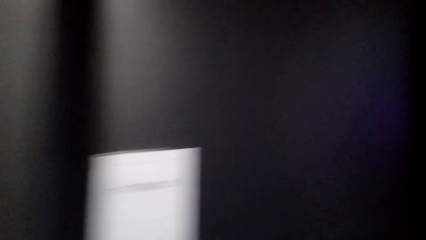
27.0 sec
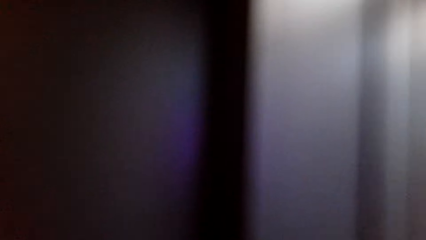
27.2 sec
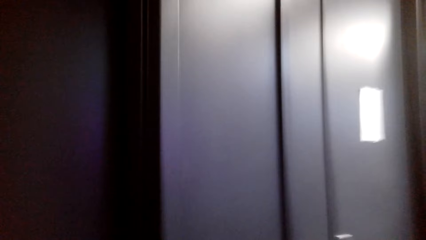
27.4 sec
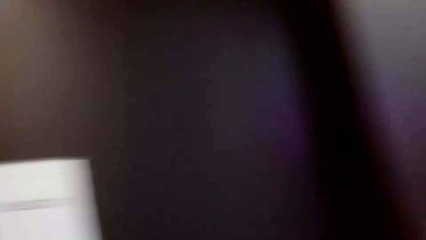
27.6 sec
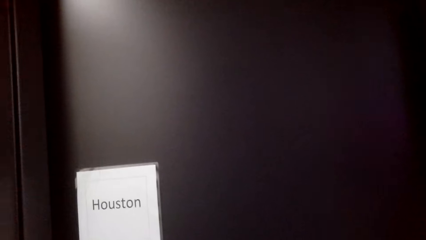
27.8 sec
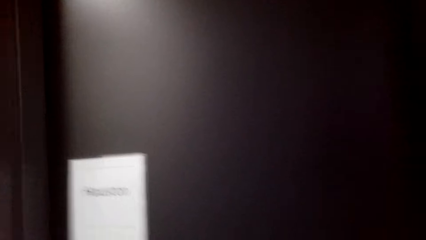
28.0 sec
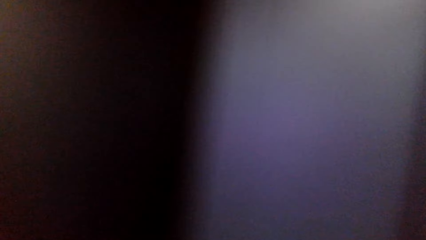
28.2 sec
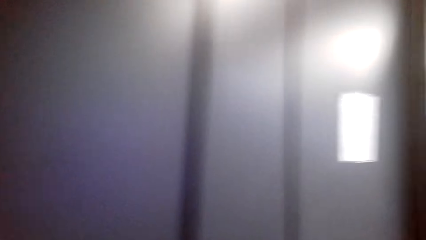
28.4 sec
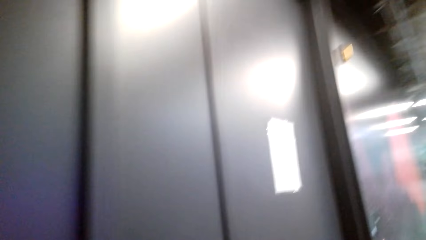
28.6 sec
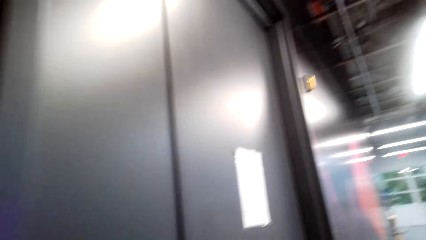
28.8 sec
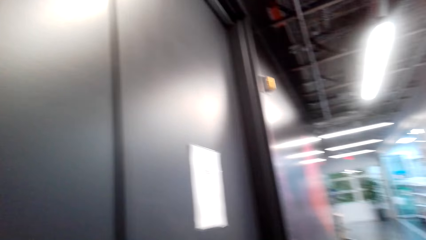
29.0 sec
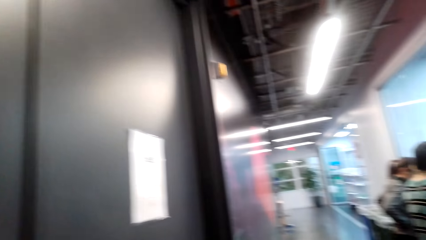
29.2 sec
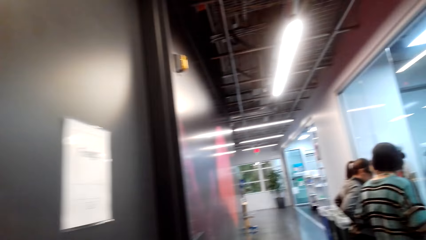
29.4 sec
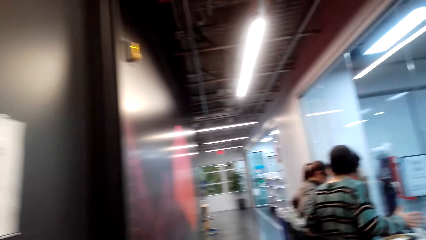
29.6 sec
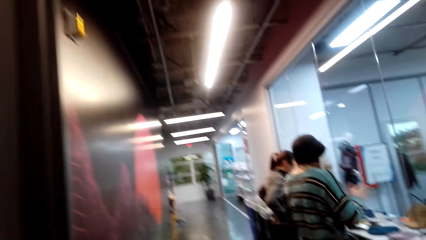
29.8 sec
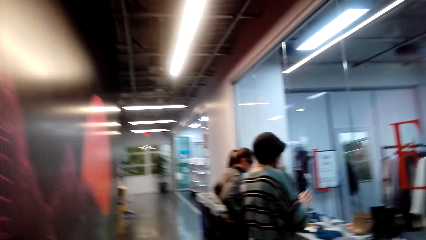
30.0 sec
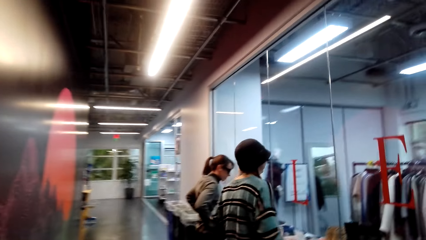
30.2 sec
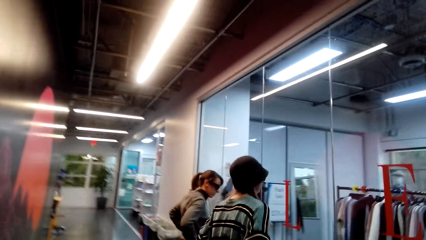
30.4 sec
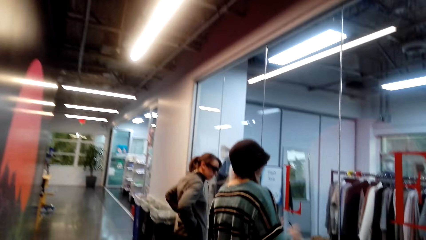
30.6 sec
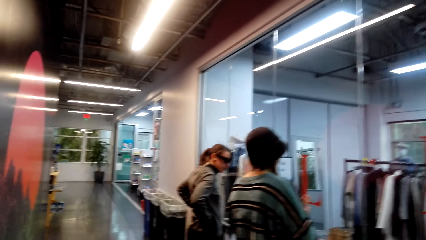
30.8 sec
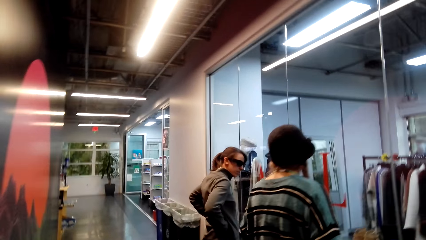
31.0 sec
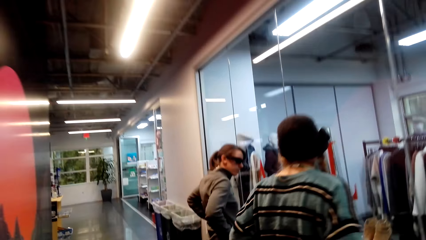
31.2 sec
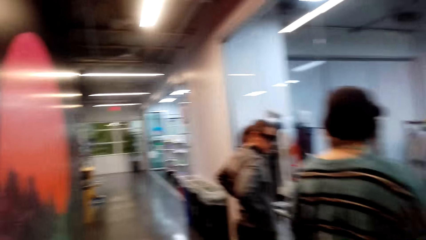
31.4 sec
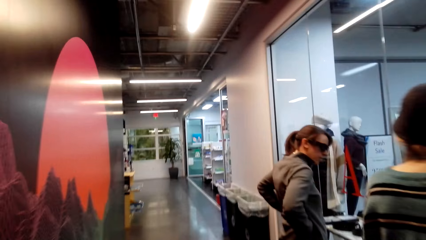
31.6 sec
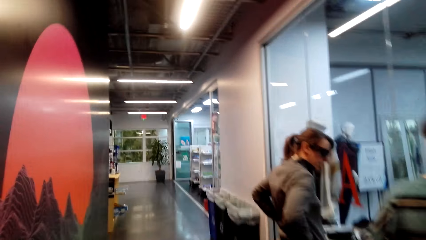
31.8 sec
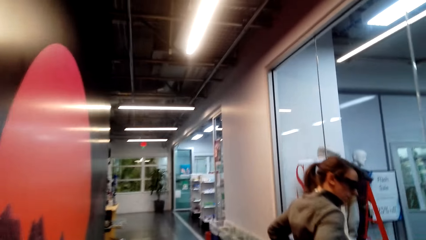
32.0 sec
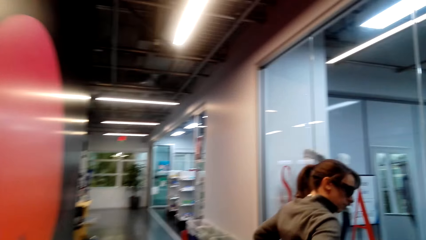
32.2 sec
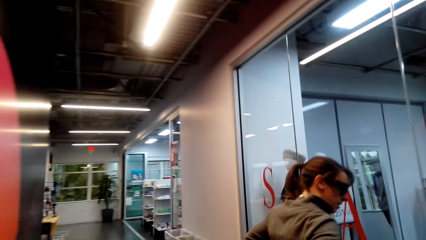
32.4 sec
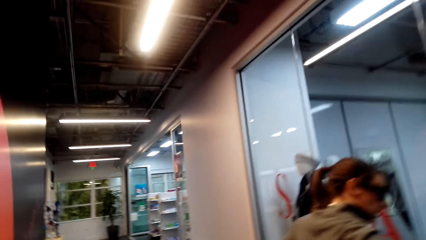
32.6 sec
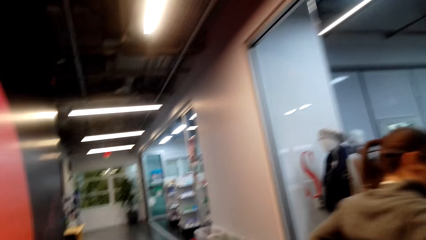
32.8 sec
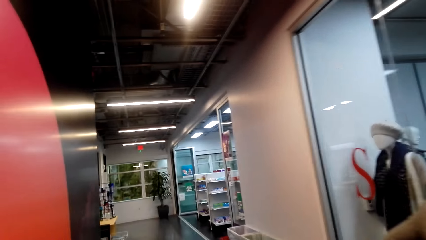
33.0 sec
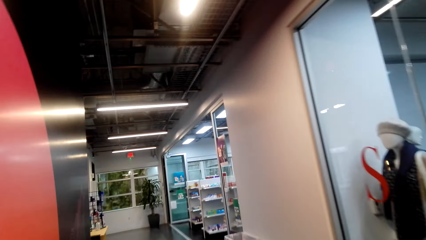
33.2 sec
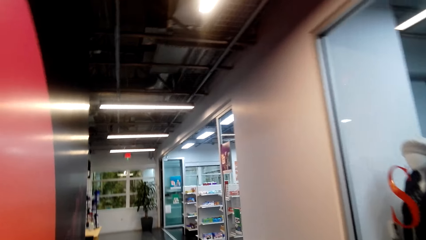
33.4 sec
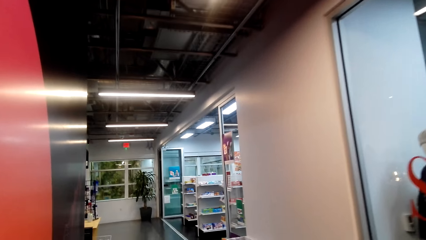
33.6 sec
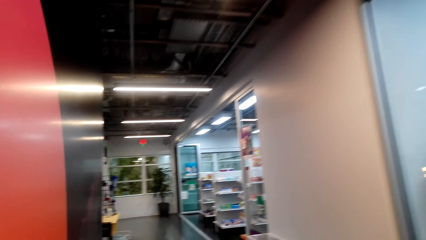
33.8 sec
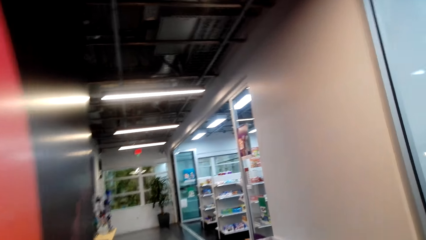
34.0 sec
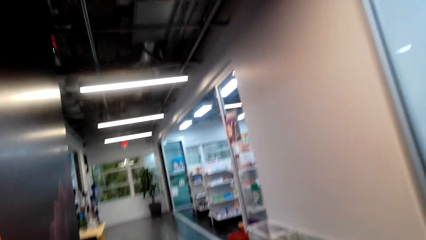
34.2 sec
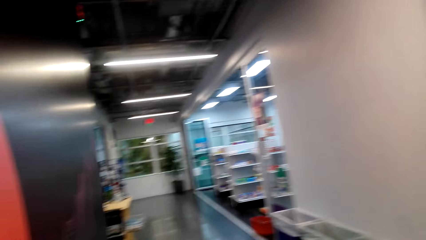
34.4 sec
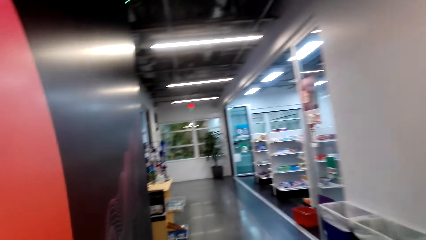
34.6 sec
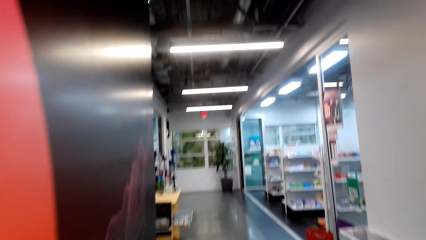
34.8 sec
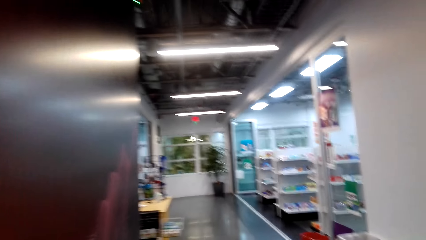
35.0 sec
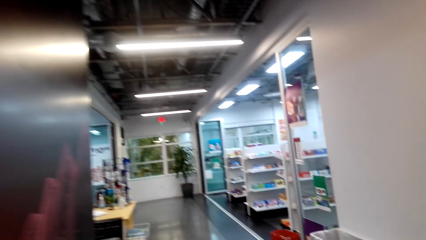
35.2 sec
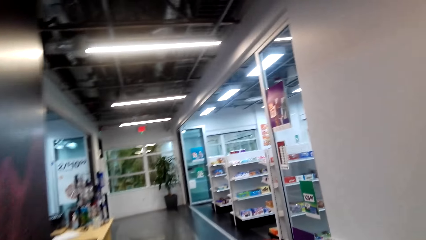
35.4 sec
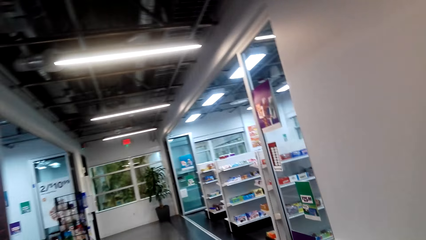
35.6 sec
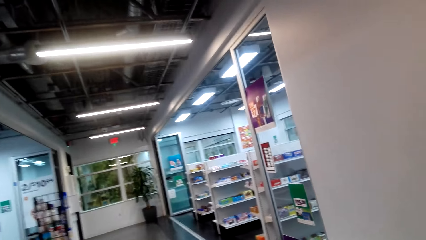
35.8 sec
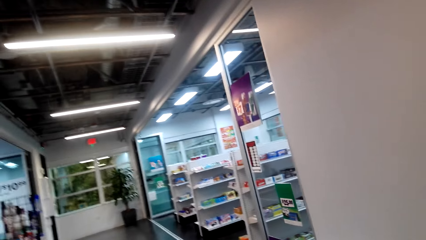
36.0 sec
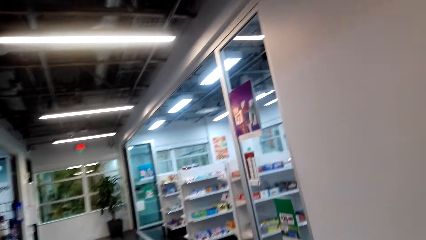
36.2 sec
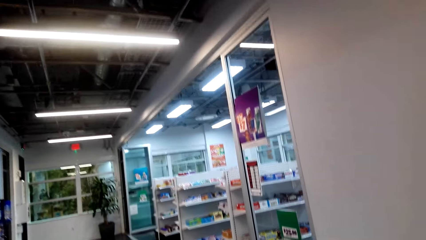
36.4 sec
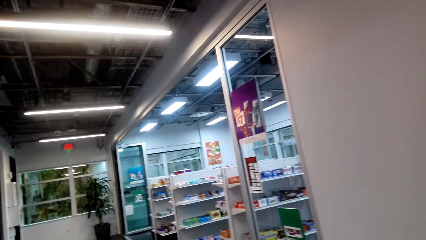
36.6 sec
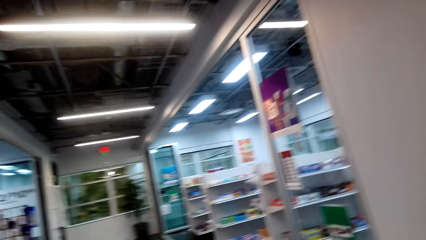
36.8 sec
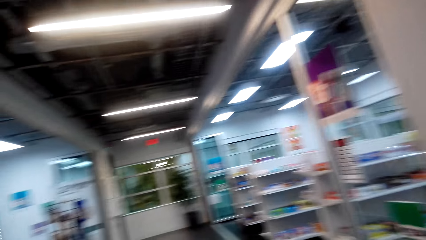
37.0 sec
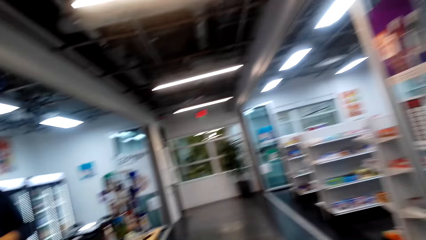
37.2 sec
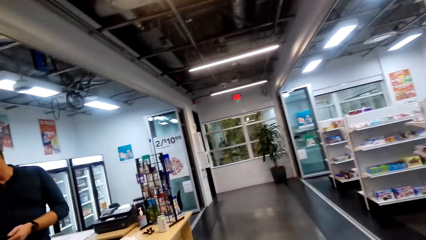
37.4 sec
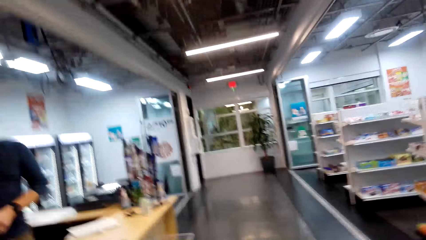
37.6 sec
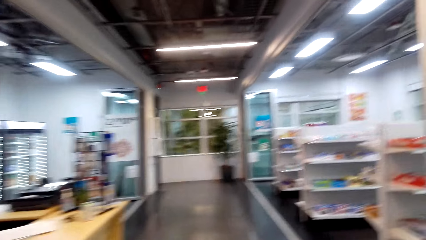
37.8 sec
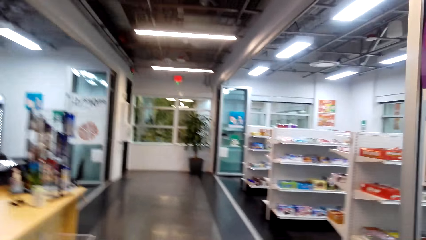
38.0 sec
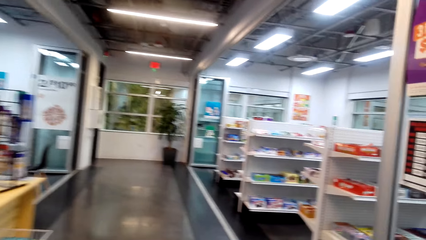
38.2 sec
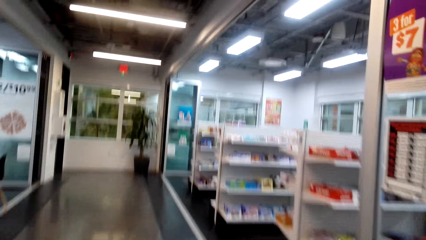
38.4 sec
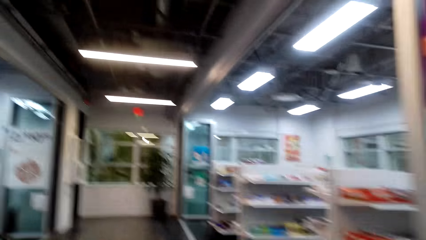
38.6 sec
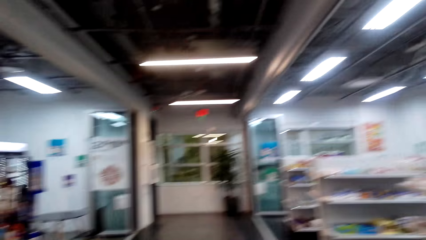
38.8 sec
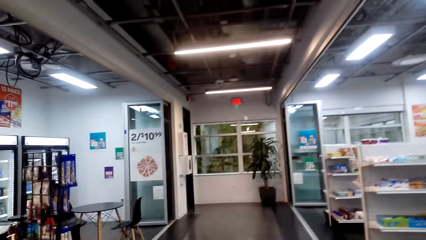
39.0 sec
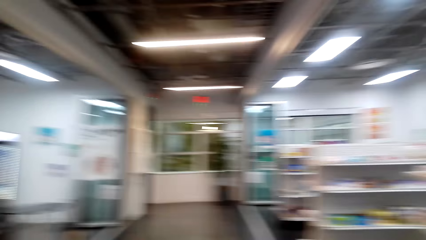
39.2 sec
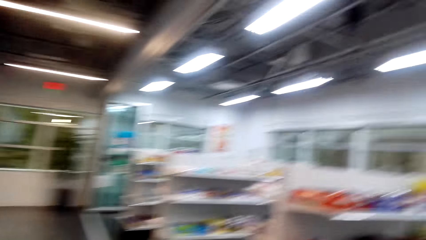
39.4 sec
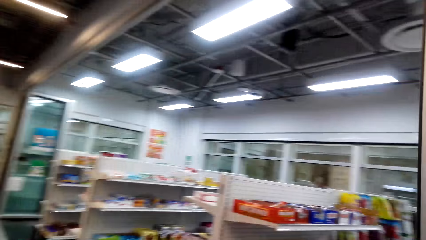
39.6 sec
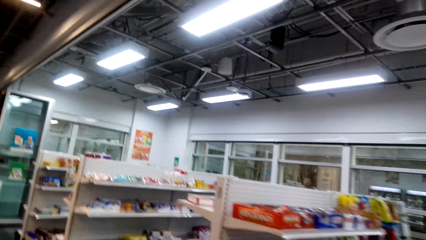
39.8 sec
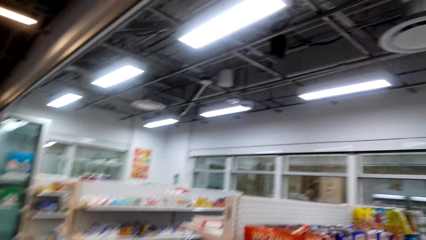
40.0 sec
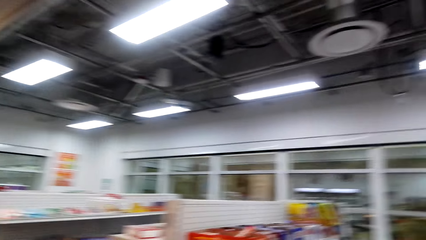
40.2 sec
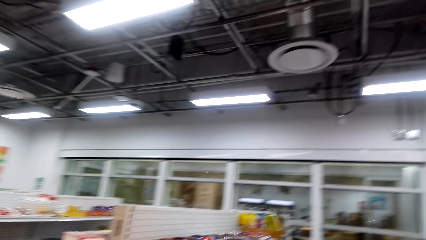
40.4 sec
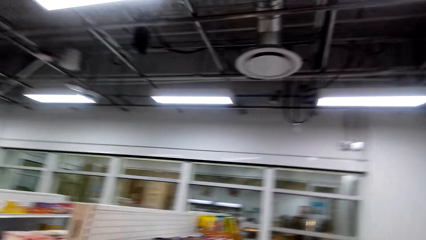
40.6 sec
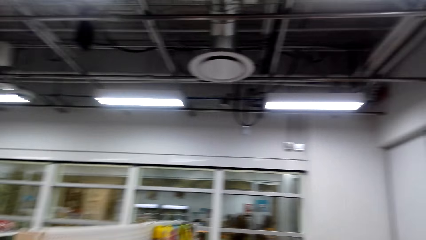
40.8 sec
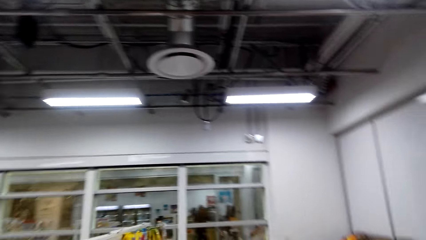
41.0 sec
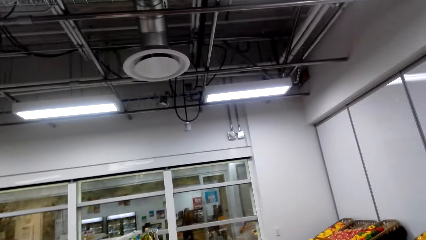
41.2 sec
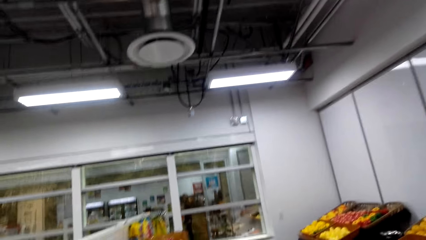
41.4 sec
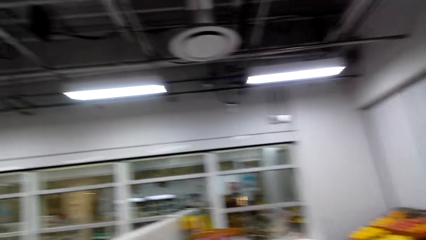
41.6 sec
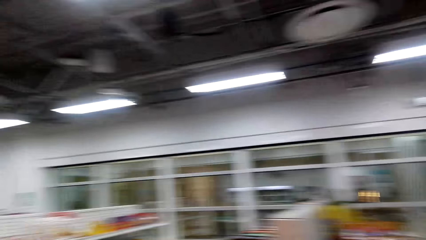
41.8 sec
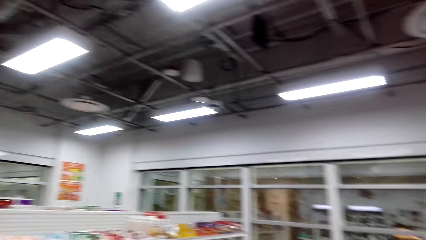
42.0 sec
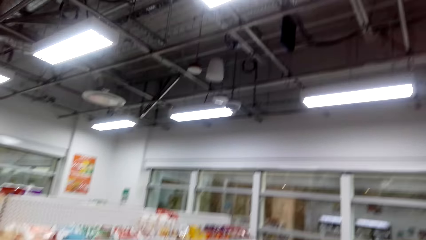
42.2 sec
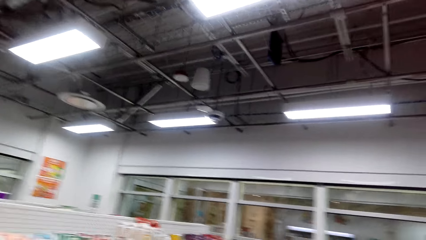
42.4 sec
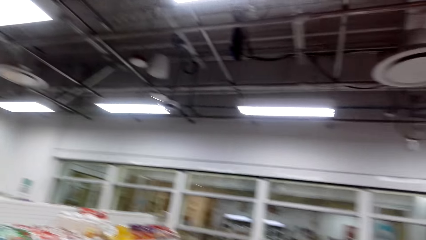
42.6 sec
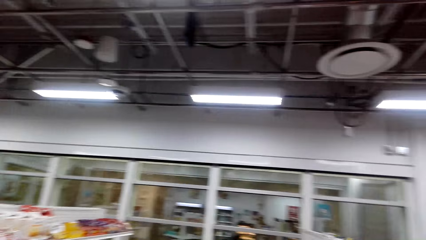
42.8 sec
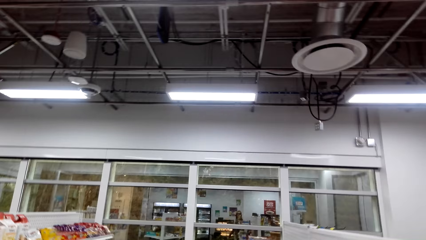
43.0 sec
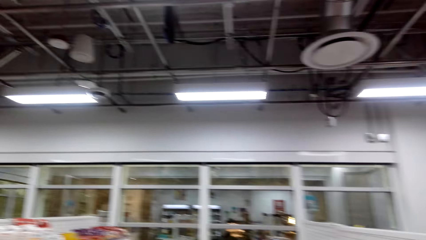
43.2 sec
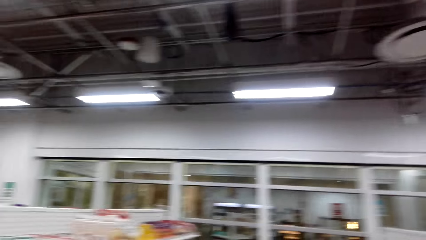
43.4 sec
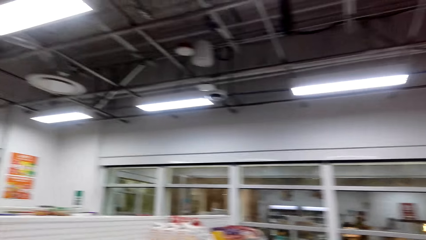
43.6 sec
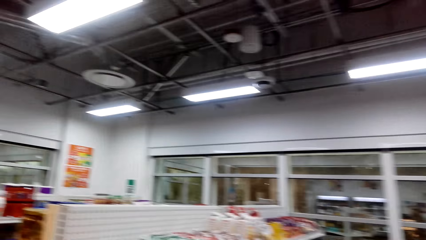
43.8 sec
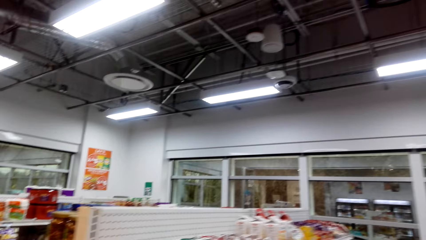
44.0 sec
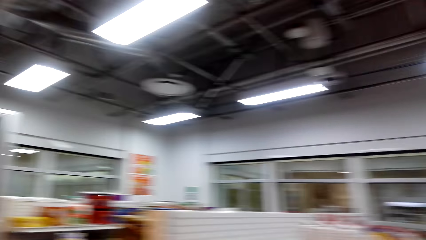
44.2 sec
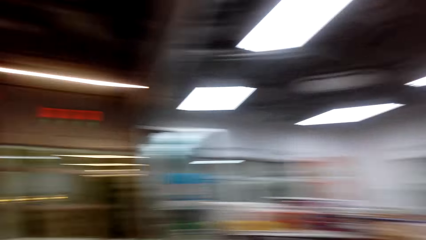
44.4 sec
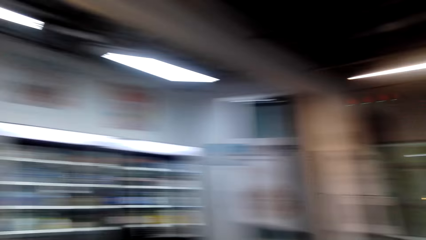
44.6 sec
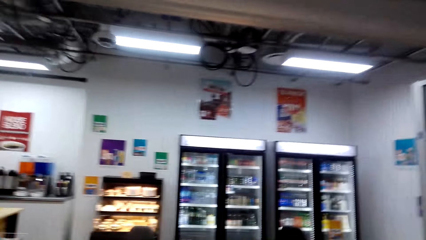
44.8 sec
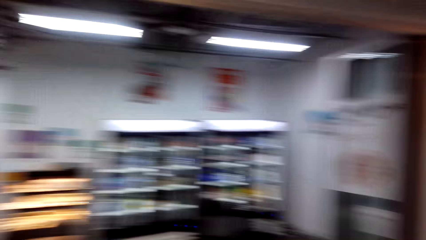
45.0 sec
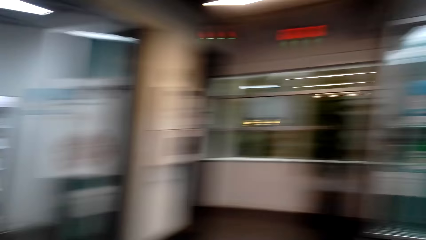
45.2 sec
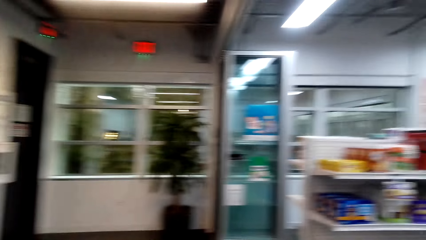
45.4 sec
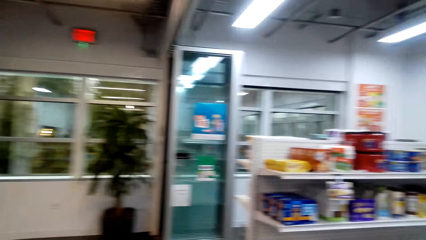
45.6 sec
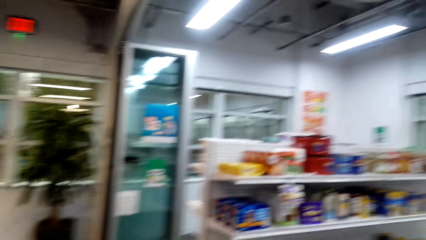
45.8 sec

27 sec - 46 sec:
A lady moves her hands. The lady talks to another lady. The camera wearer looks around.
